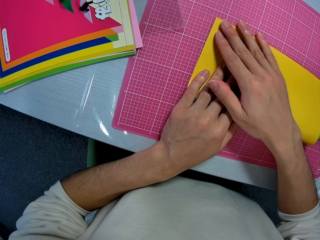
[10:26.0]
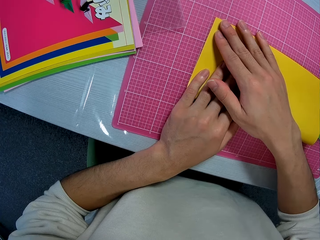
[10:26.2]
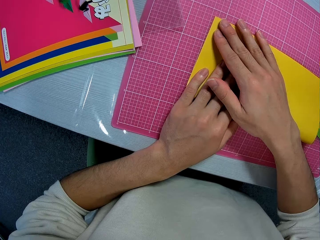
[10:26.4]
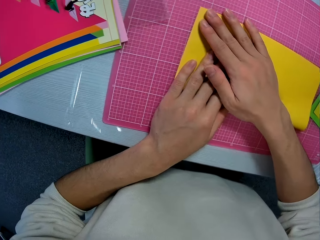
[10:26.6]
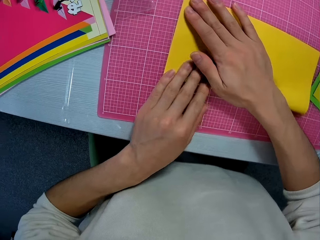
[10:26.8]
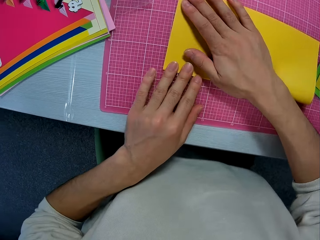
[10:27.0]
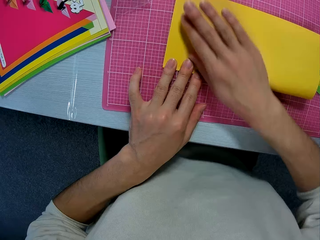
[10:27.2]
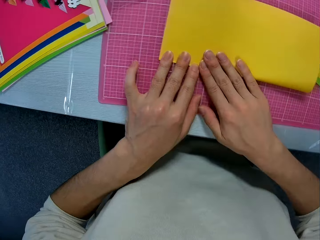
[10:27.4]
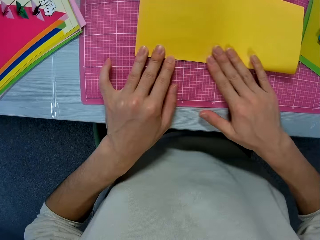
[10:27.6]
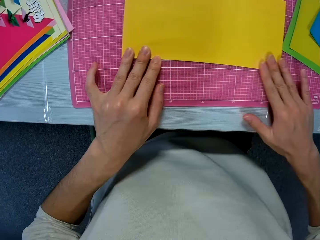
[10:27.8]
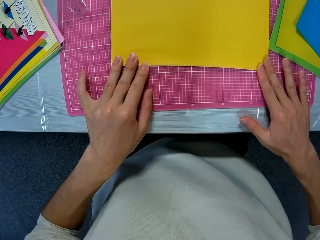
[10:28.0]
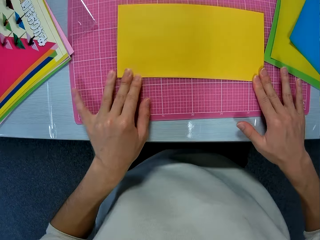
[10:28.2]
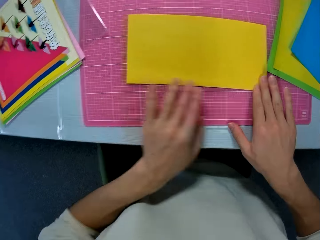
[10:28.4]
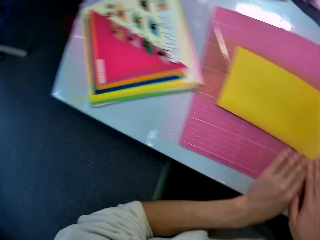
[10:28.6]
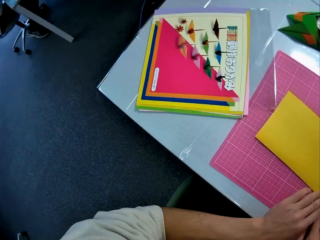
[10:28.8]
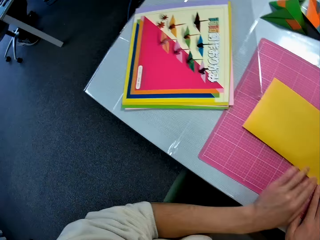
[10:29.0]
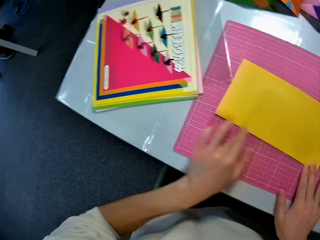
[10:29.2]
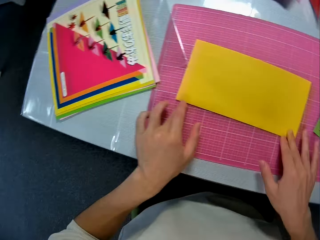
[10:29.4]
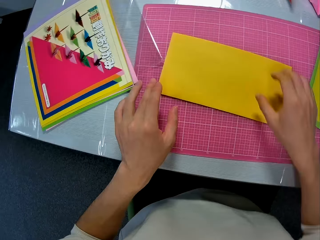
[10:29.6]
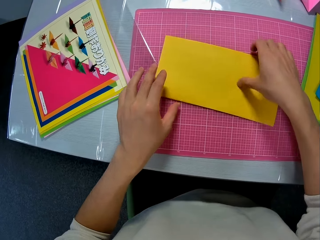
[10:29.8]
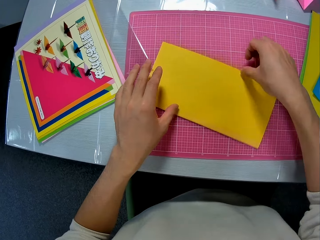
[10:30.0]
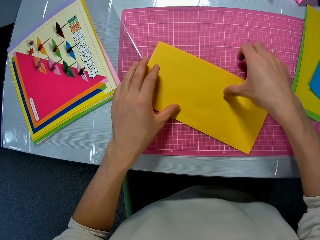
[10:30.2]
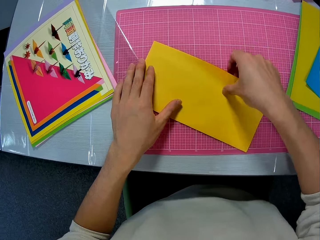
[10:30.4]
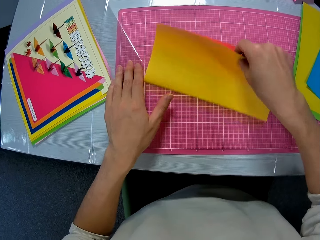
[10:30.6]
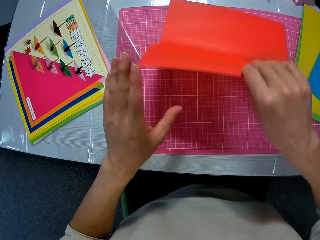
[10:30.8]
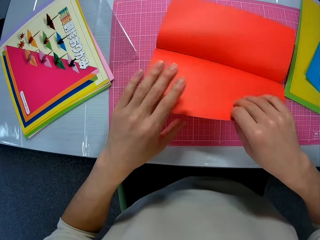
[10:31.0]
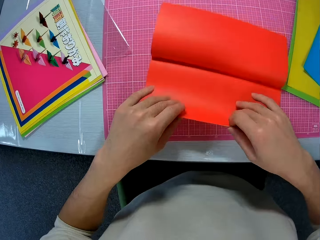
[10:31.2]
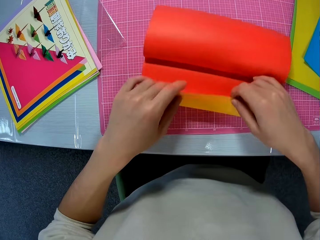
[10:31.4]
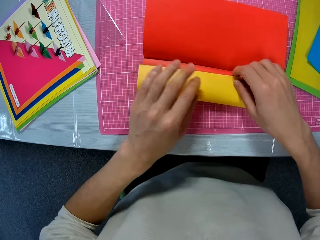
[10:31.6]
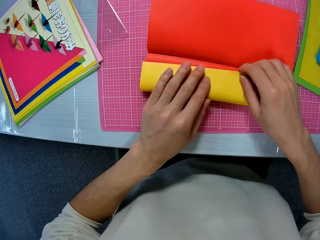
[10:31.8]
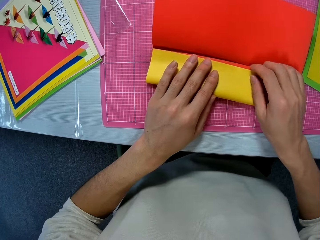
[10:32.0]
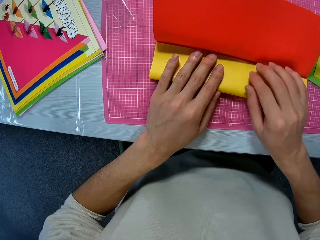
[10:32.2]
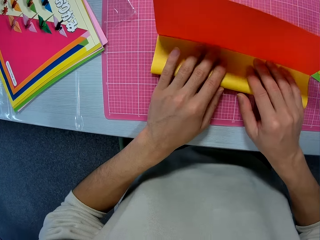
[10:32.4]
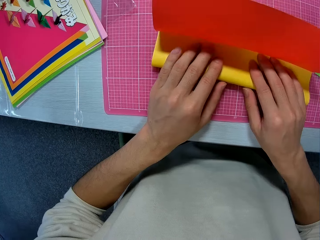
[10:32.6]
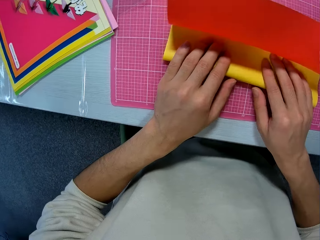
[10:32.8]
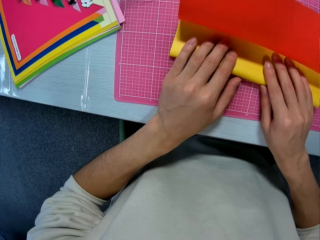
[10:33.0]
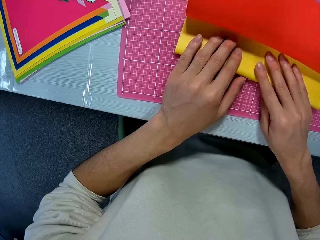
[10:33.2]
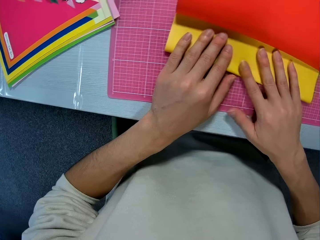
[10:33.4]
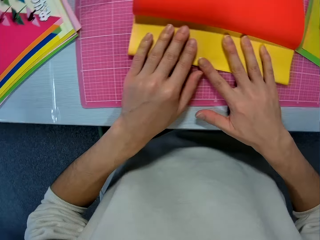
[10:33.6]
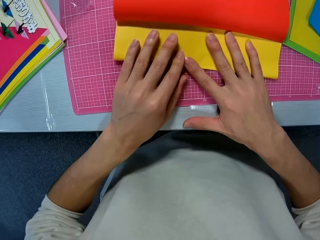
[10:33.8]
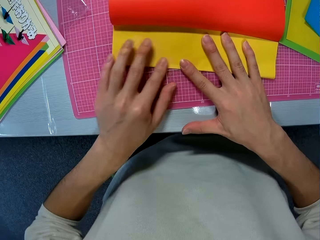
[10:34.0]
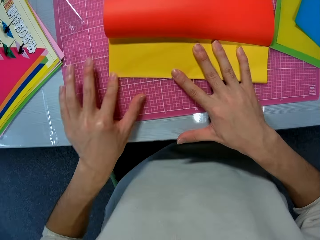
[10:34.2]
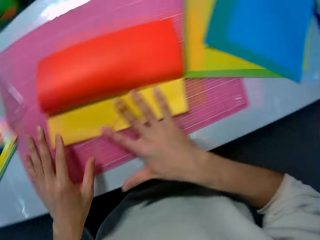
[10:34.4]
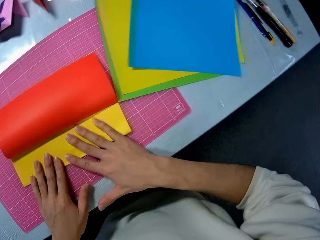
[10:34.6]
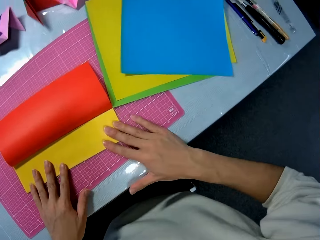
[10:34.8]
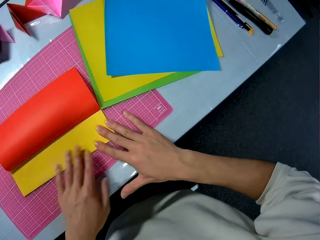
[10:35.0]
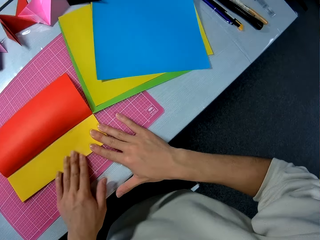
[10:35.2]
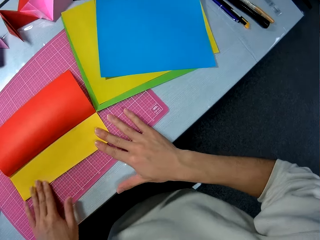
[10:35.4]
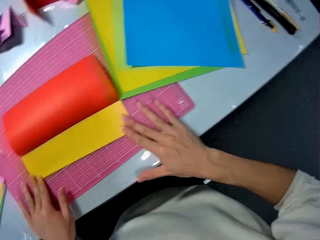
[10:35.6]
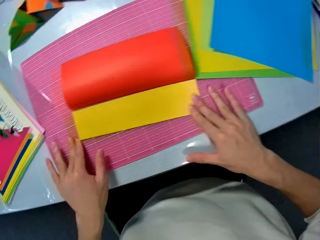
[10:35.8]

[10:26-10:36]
The camera wearer aligns the paper craft. They fold the paper craft.

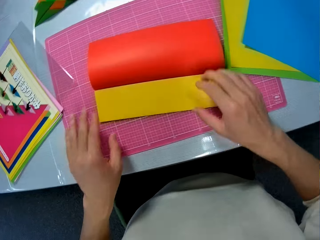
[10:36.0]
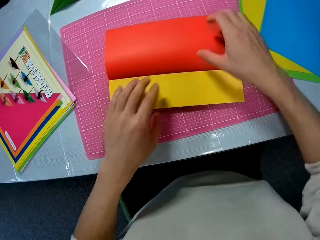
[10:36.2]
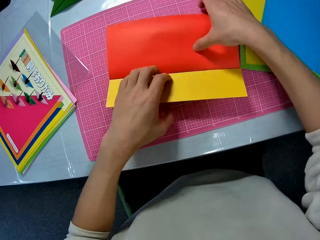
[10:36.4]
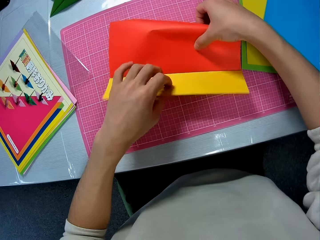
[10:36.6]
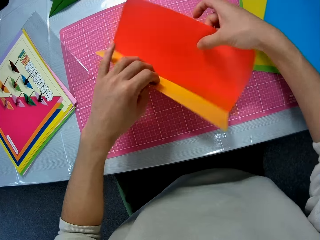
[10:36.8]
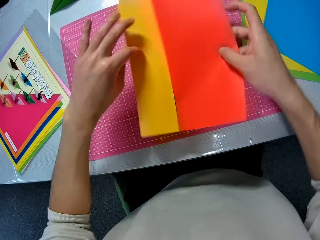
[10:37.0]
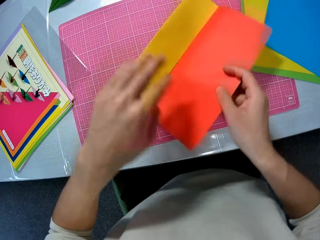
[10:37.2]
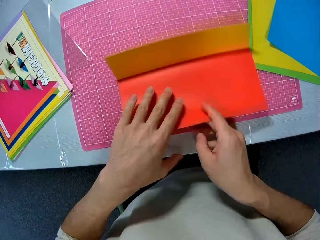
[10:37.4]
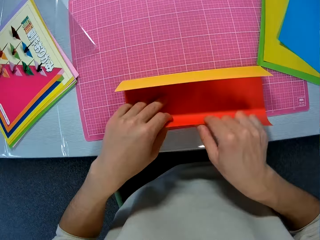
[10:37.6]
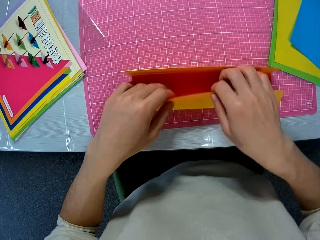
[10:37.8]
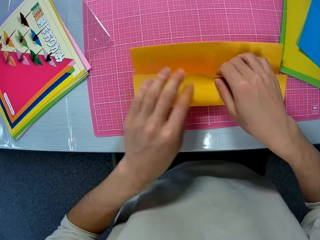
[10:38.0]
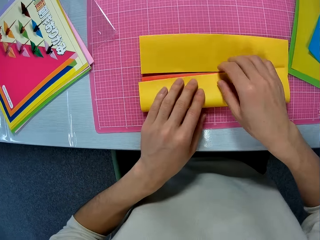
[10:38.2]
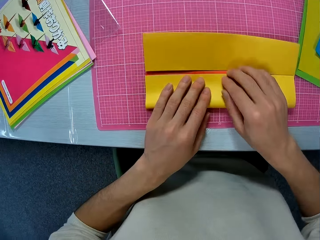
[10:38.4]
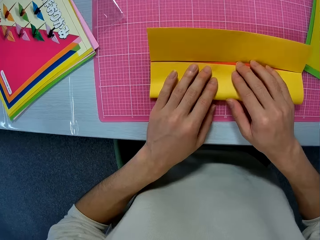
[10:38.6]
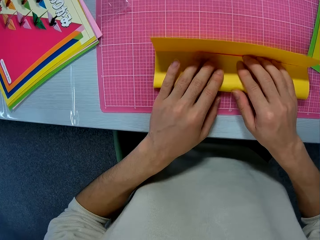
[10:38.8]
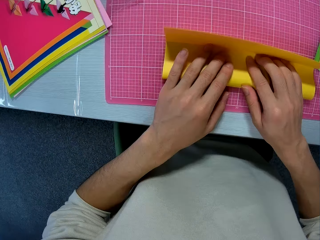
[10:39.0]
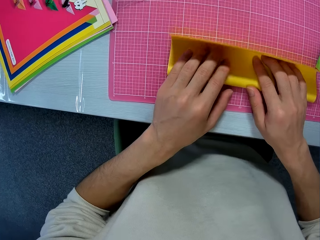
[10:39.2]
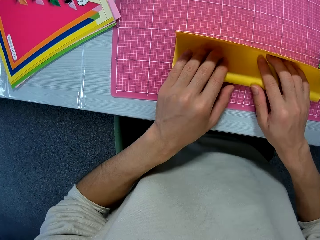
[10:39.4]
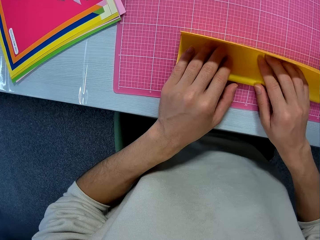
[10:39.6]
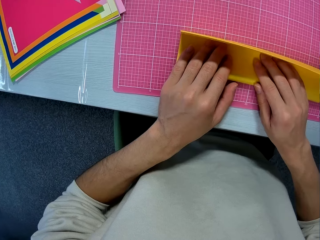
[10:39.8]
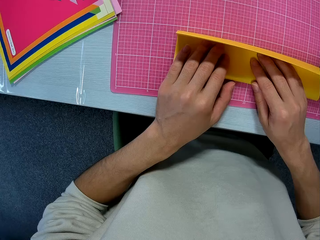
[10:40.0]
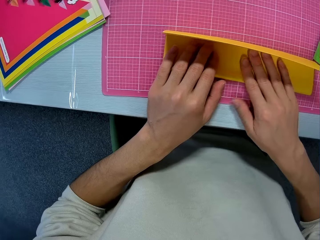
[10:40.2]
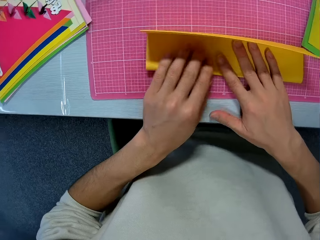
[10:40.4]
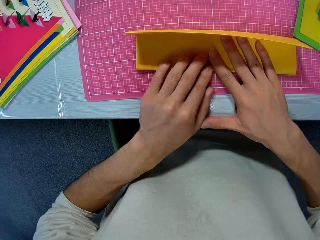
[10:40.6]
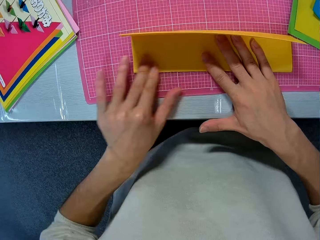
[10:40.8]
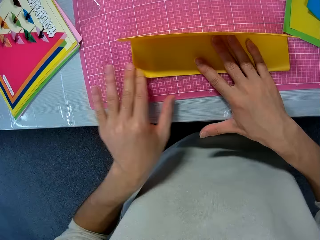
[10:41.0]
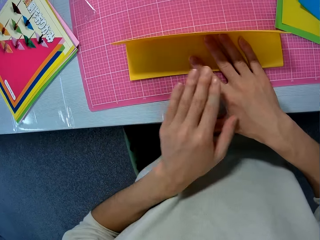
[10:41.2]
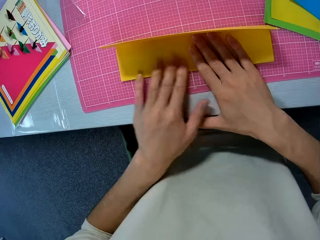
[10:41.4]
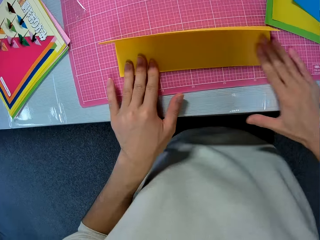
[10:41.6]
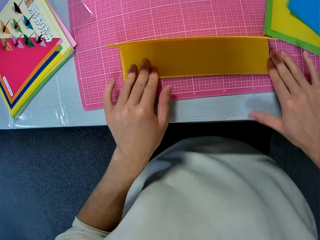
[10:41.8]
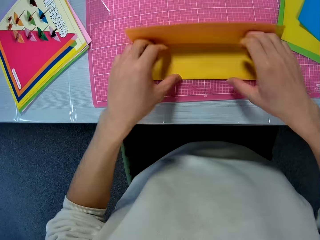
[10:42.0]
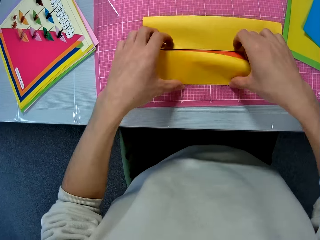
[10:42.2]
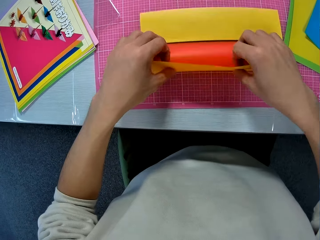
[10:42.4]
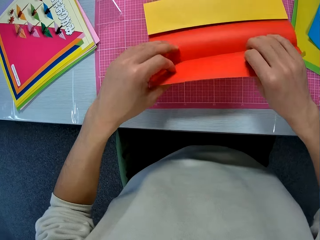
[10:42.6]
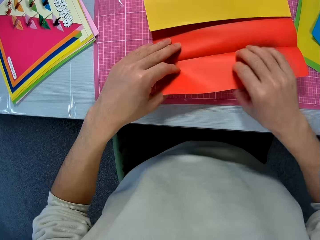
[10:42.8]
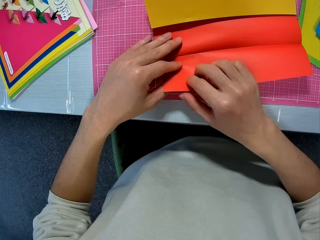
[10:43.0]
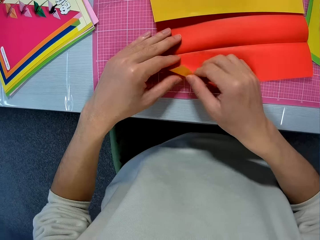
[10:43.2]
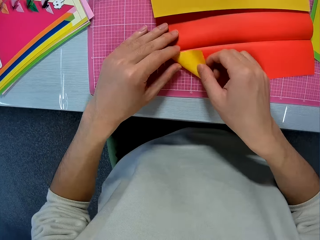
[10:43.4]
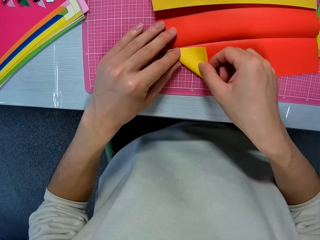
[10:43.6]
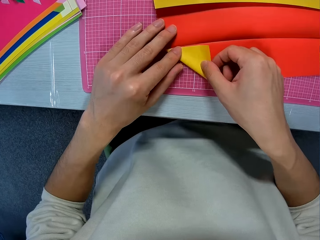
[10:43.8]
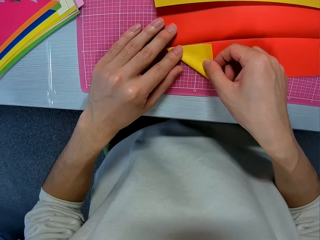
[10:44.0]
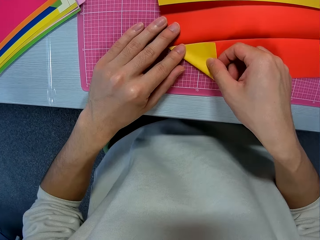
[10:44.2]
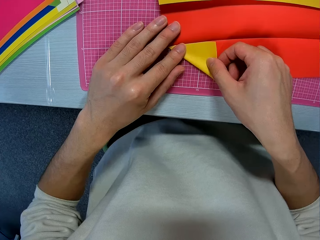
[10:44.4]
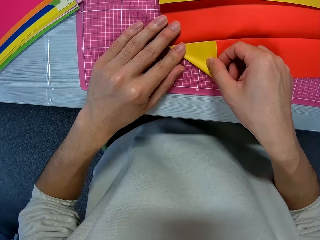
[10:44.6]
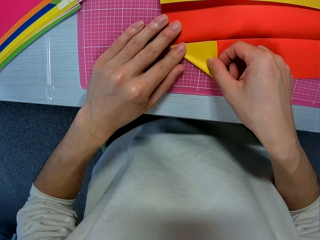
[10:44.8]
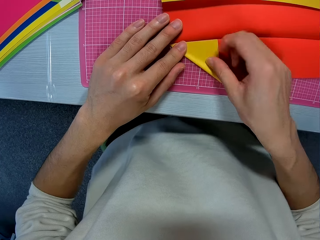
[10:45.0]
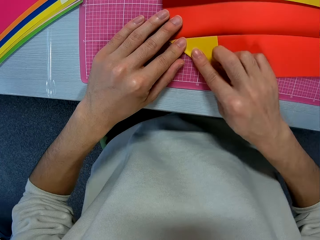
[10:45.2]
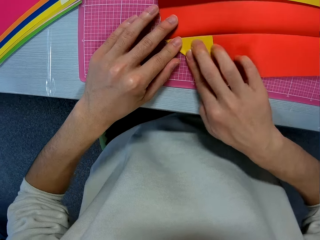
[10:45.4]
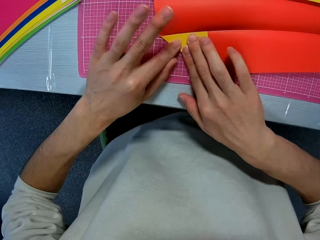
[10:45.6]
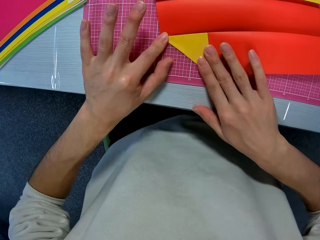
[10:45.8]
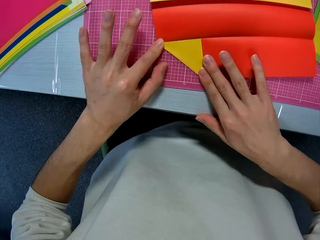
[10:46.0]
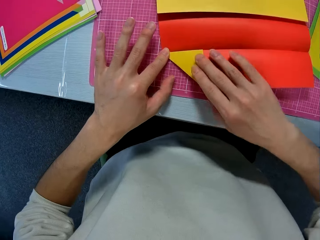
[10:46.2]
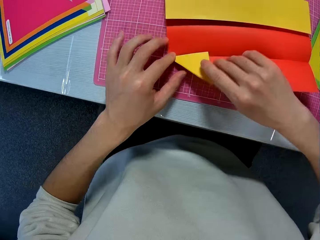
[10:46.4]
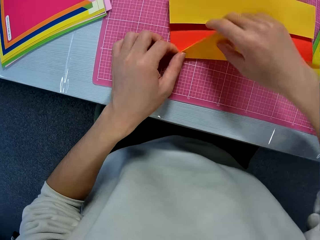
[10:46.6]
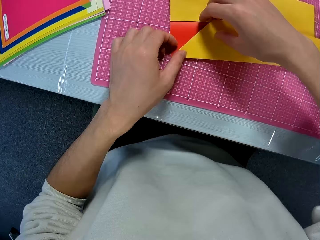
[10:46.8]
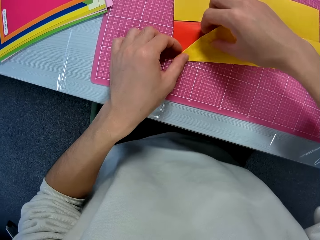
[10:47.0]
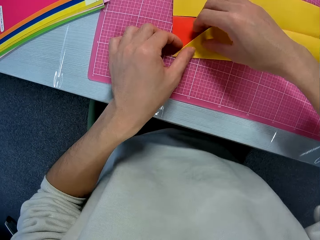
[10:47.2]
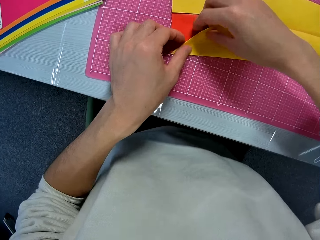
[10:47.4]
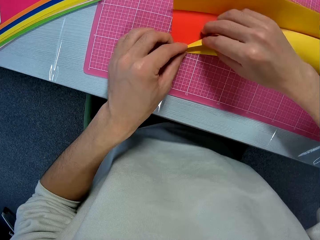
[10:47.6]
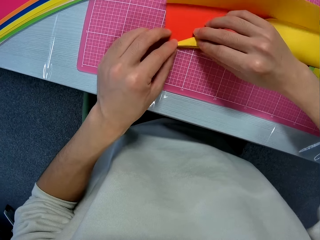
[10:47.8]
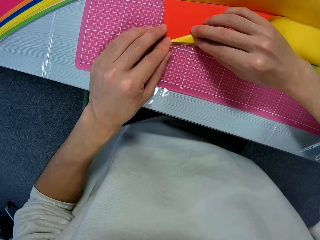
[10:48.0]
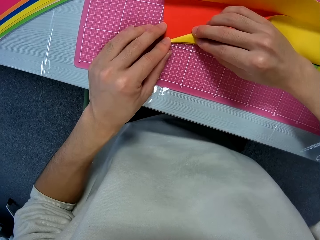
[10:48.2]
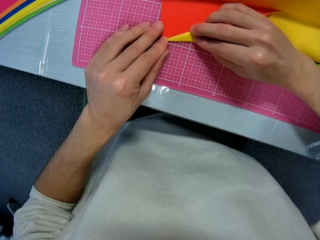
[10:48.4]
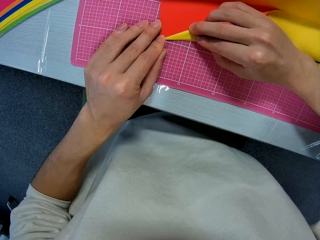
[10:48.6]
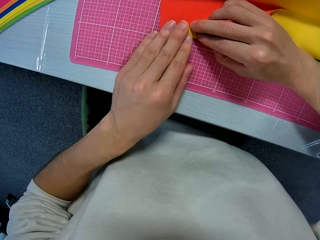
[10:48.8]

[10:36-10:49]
The camera wearer turns the paper craft. They fold the paper craft. They align the paper craft. They unfold the paper craft. They fold the paper craft.
